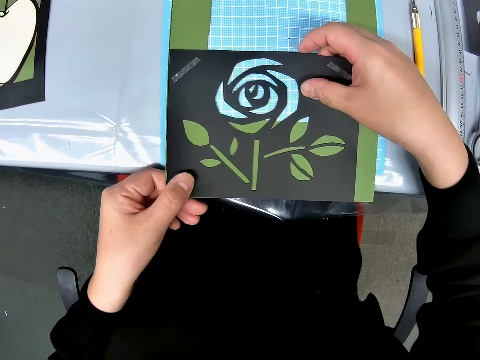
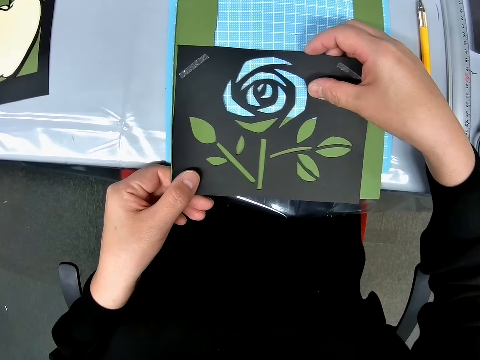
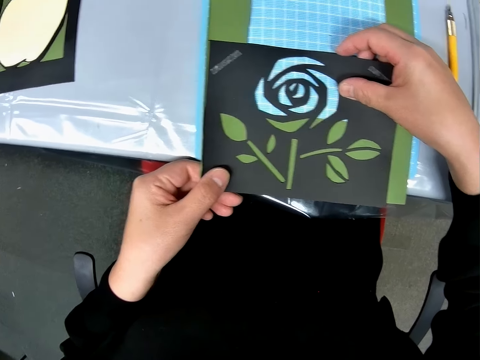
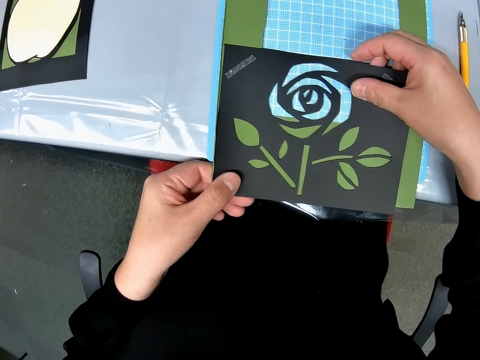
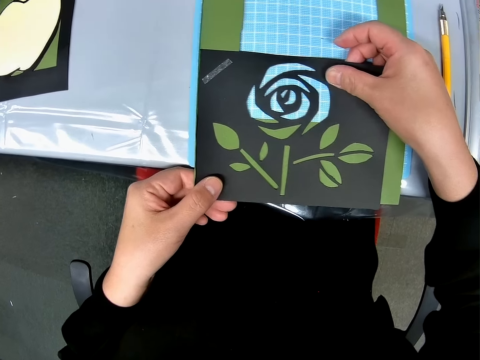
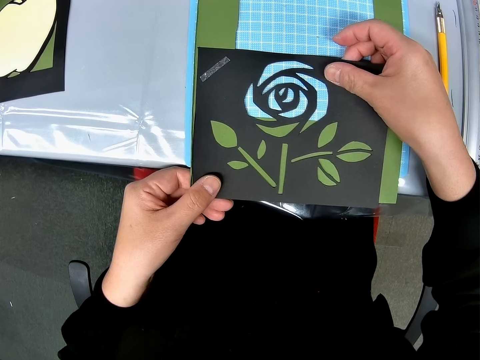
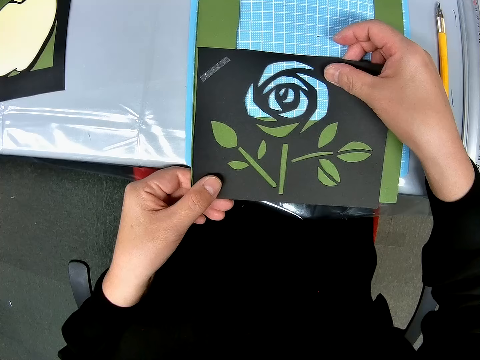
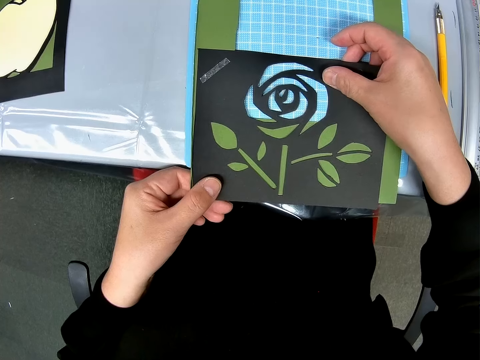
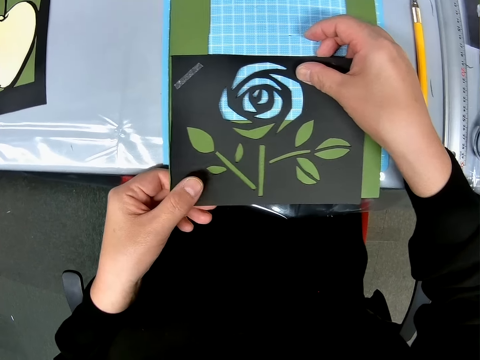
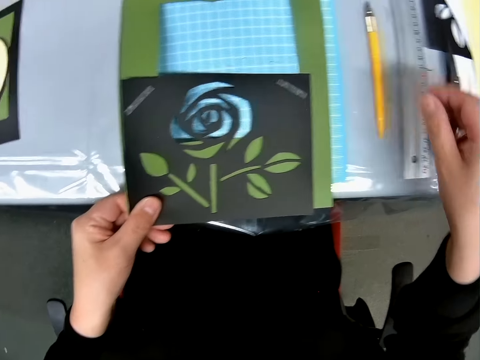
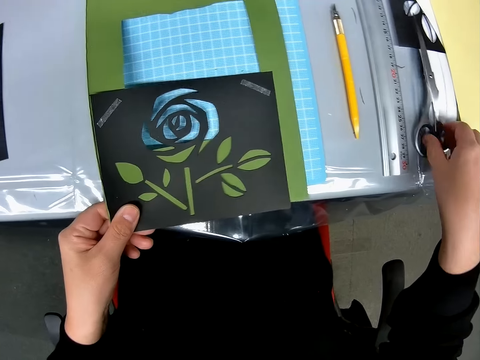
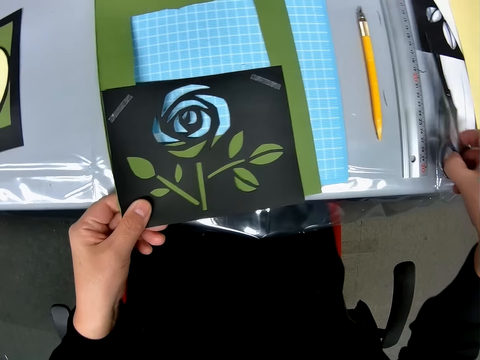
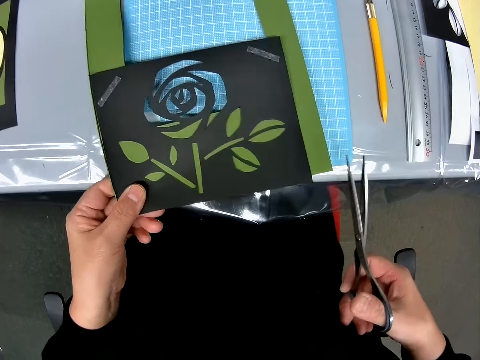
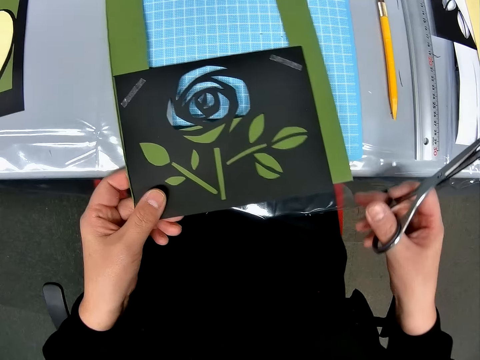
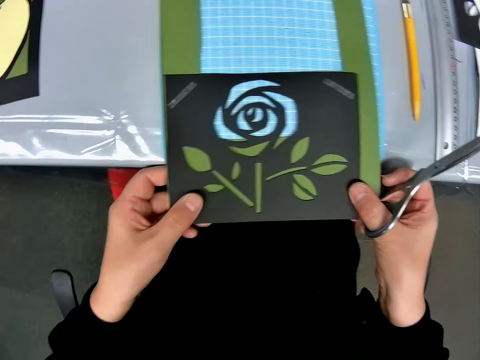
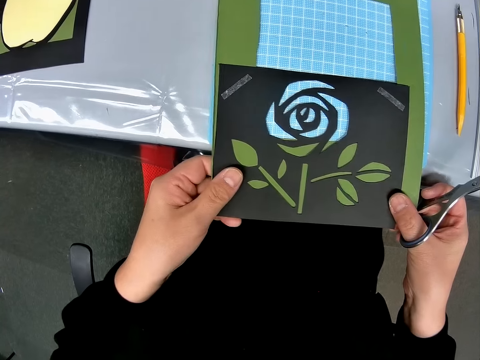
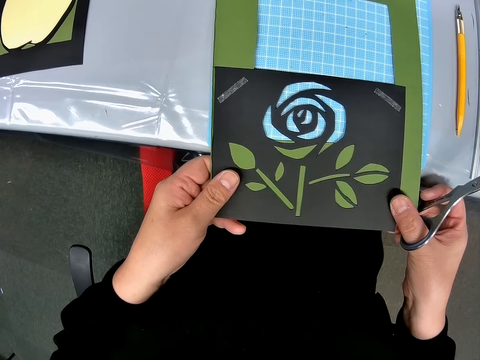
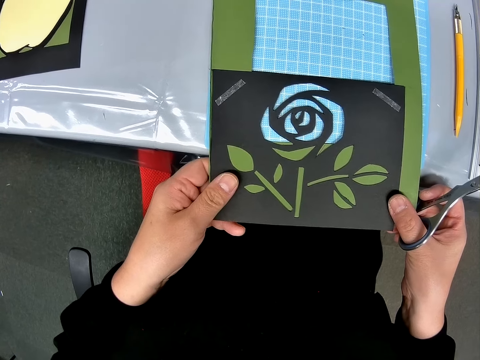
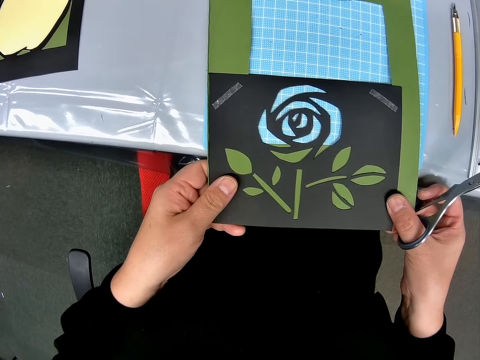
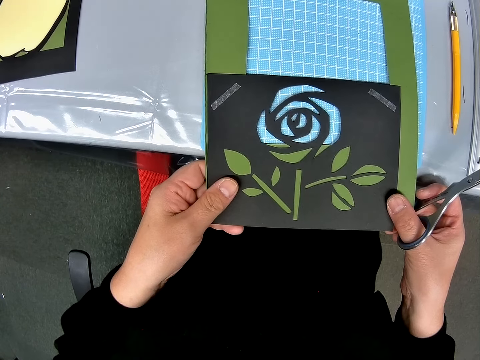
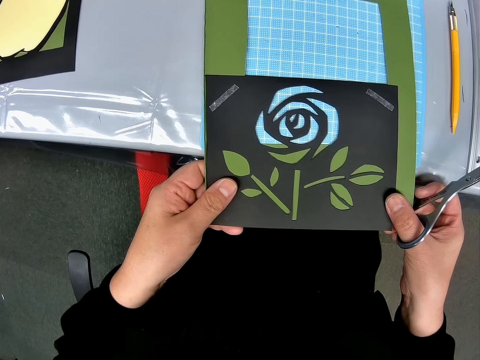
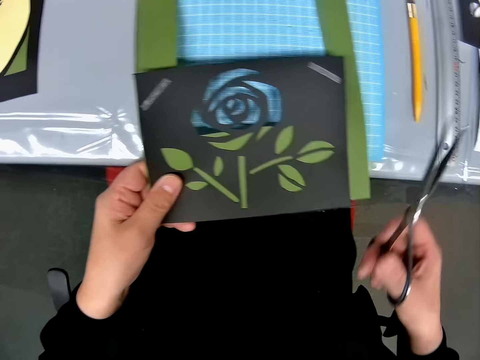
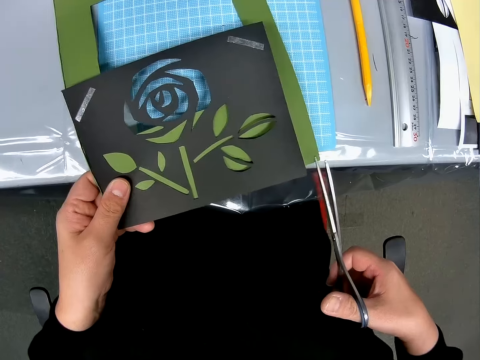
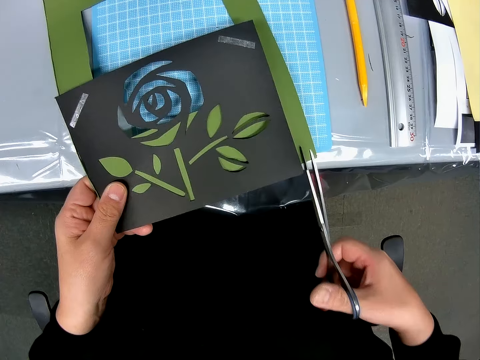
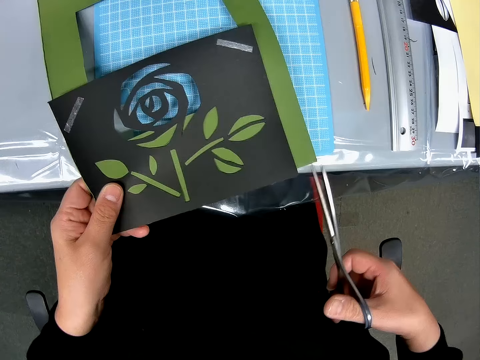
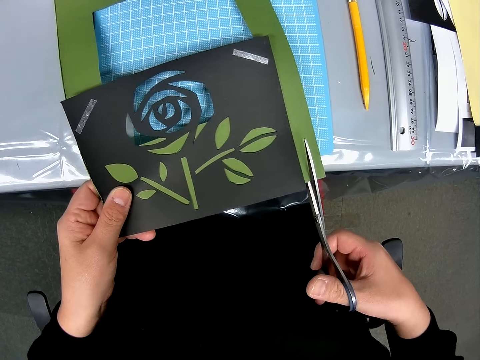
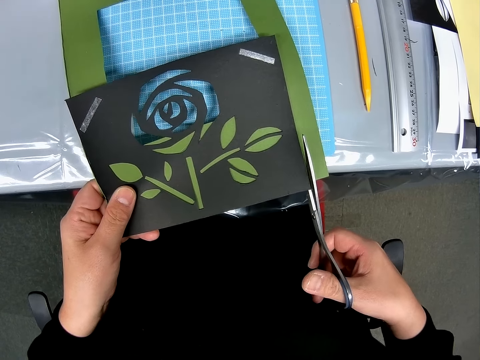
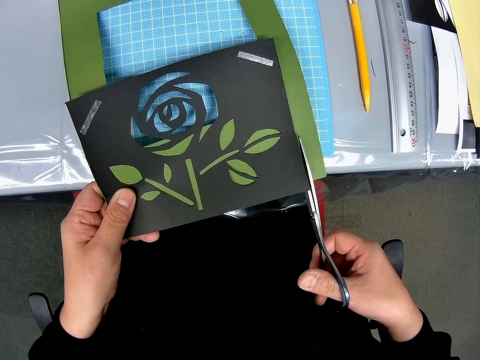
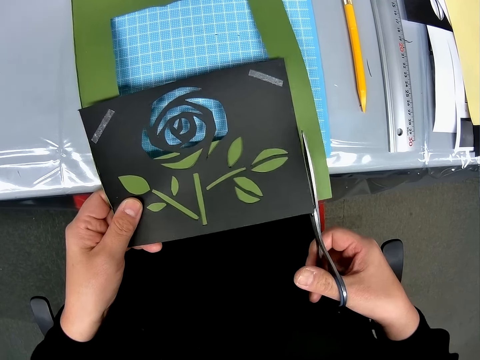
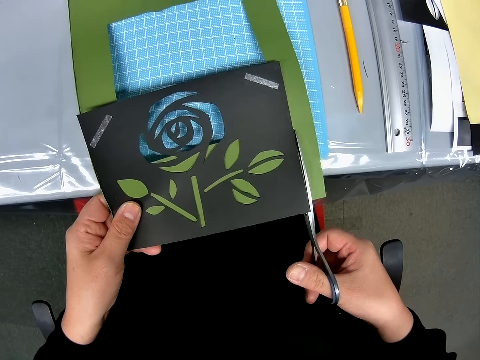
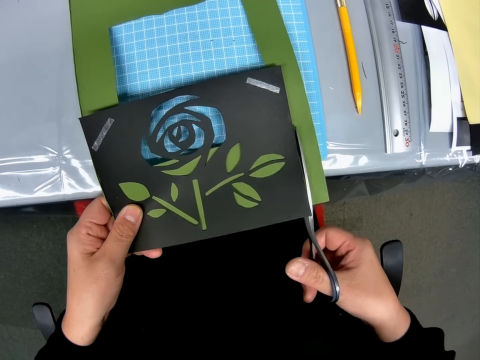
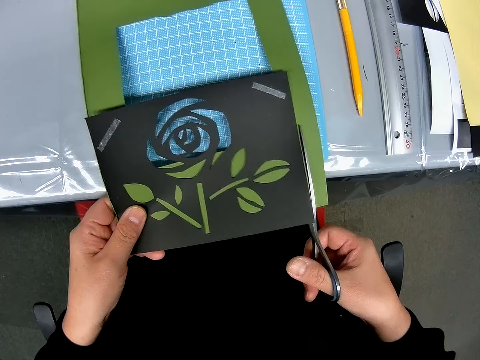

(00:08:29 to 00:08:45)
The camera wearer holds a portrait. They hold scissors. They pick up the pair of scissors from the table. They cut the green paper with the scissors.

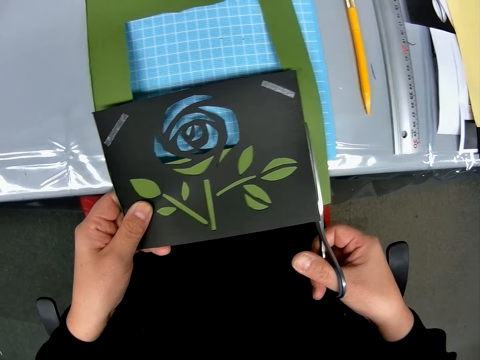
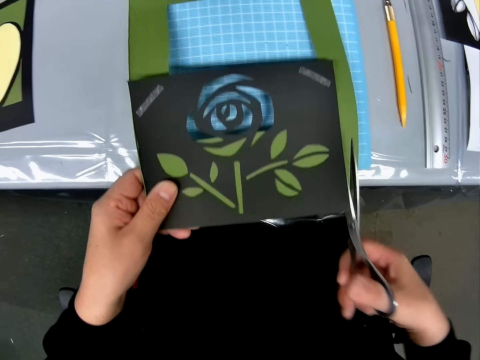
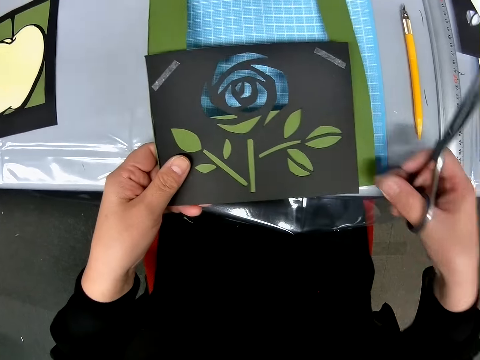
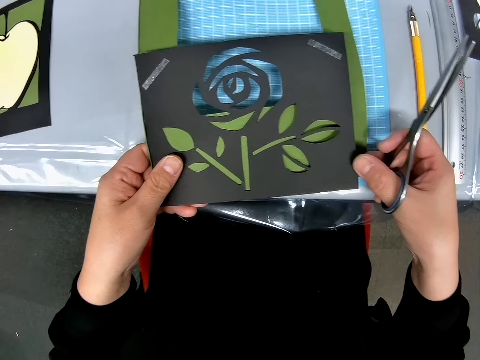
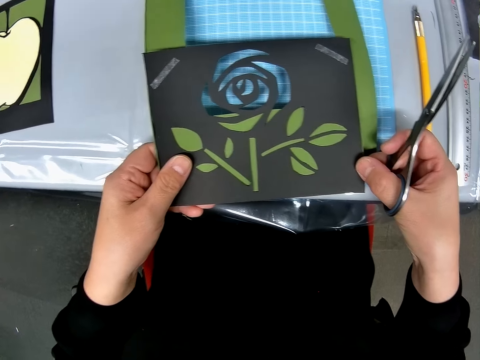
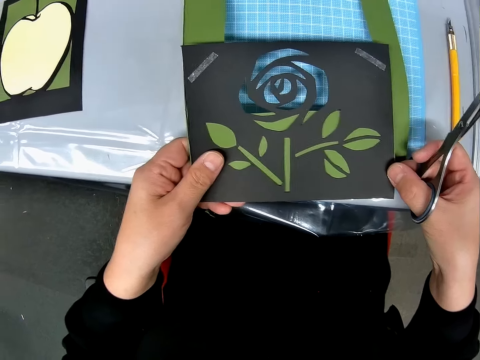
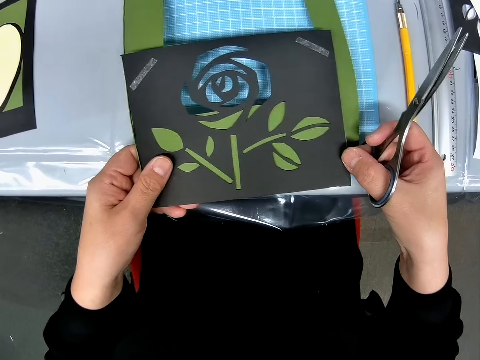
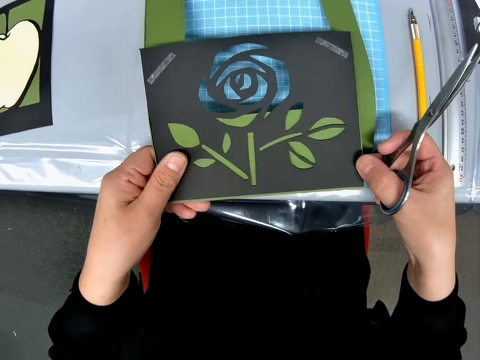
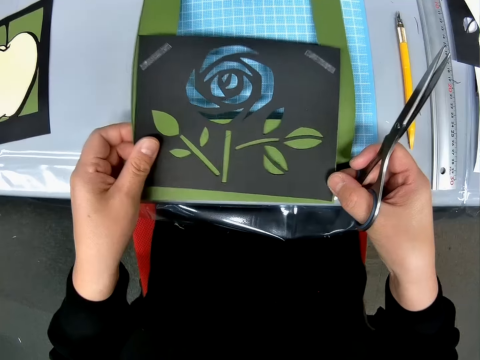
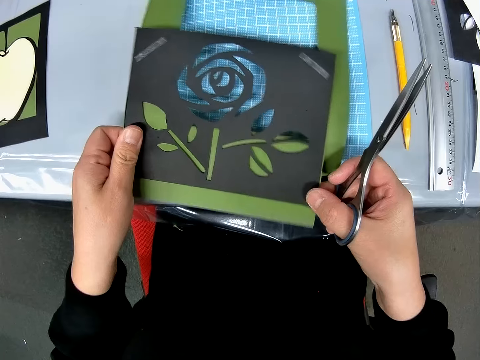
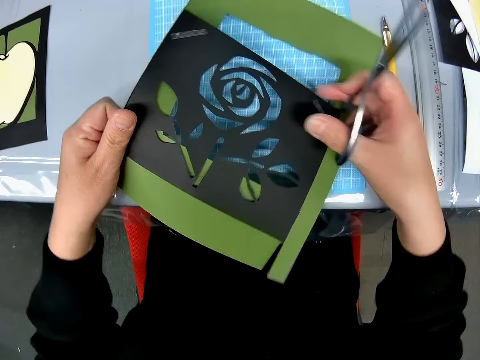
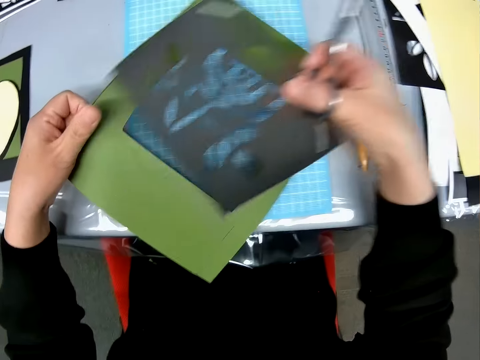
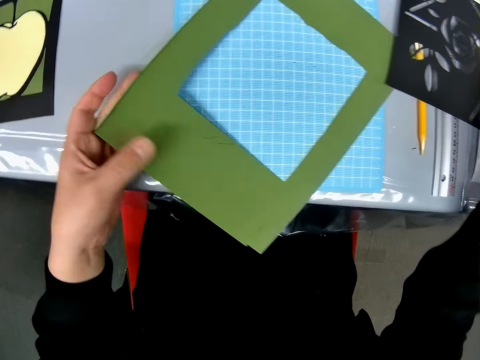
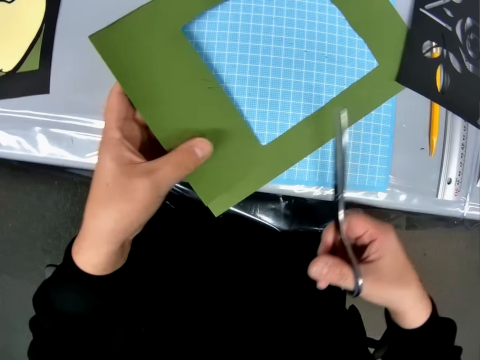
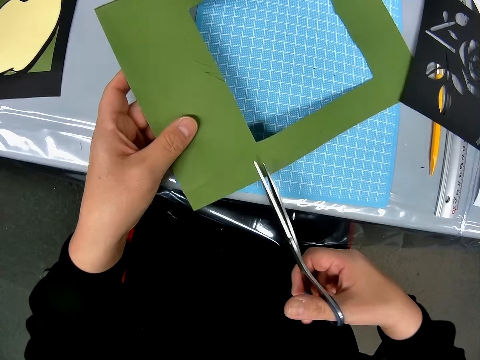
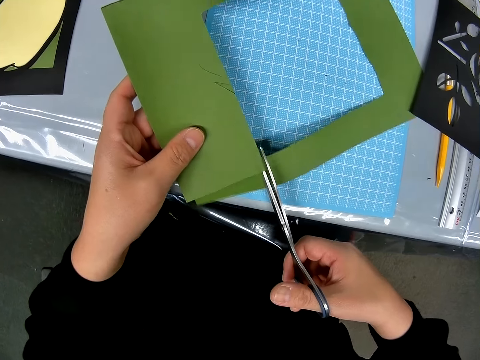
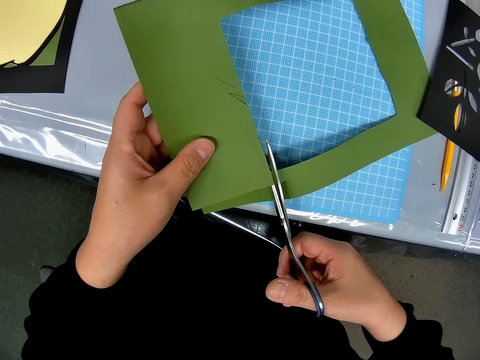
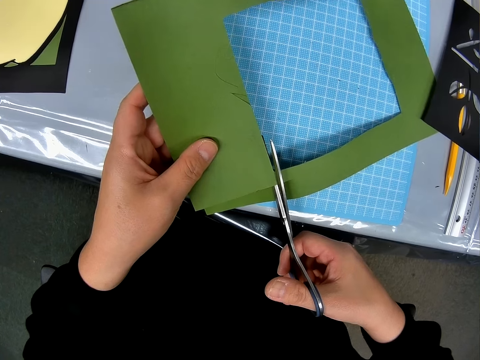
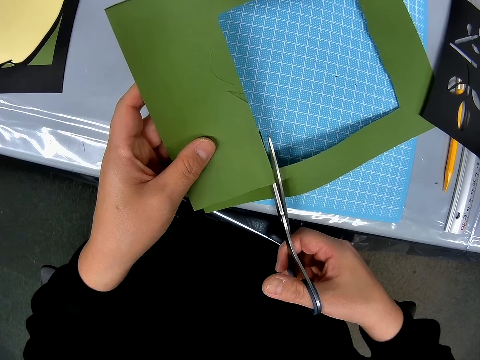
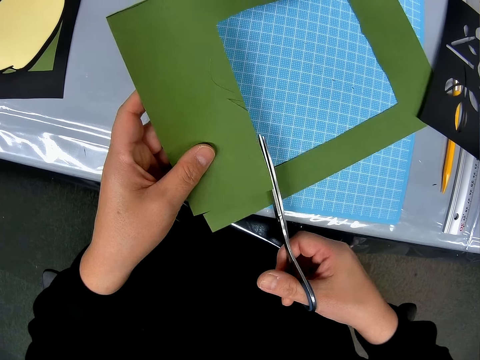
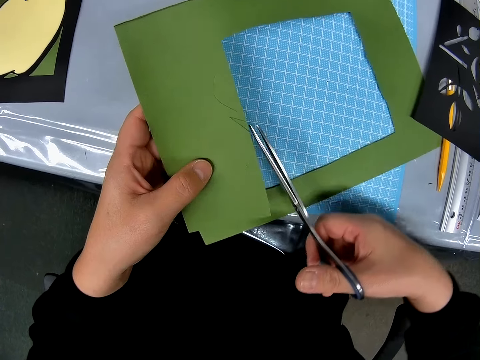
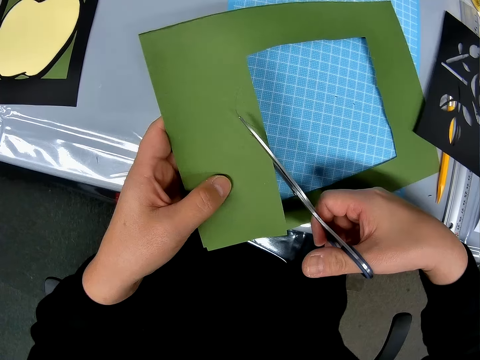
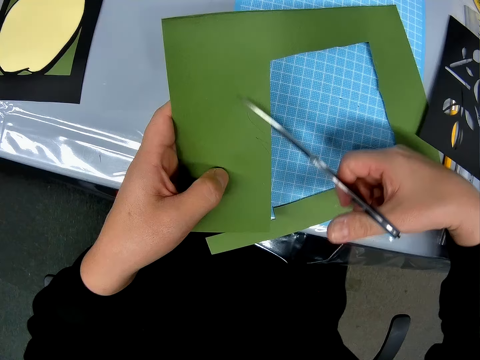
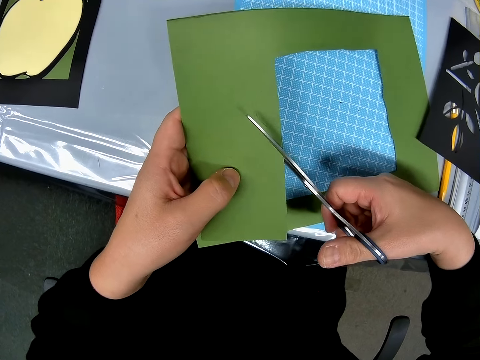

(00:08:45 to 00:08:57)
The camera wearer holds paper. They stare at a portrait. They drop the carved paper craft on the table. They hold the portrait. They cut the paper with the scissors.
